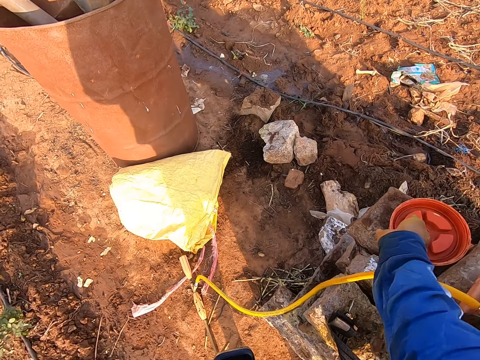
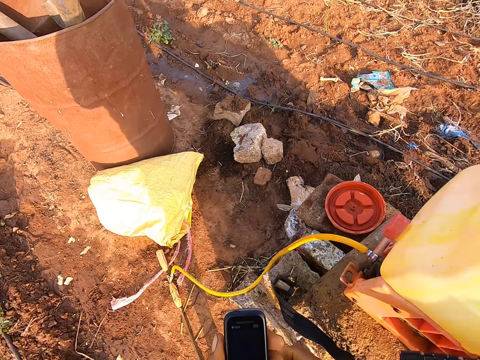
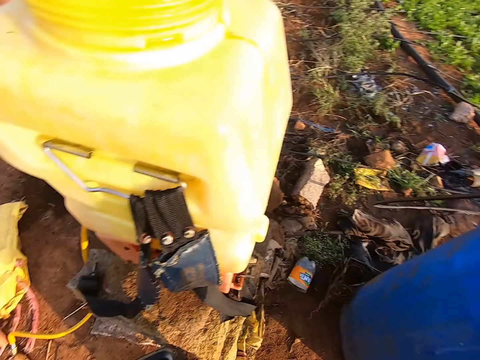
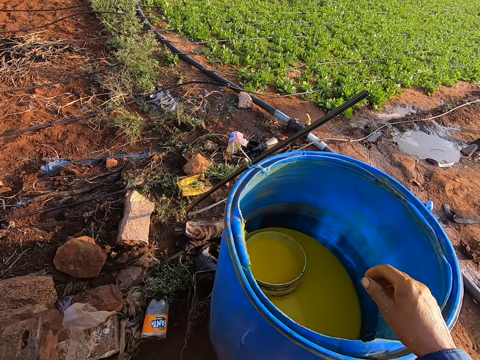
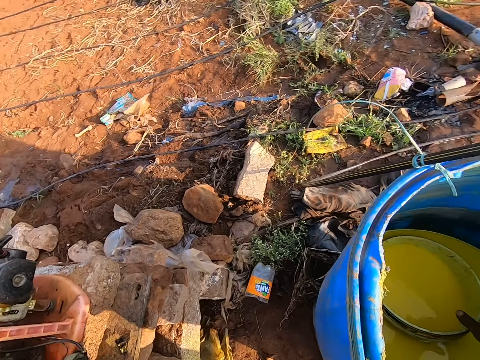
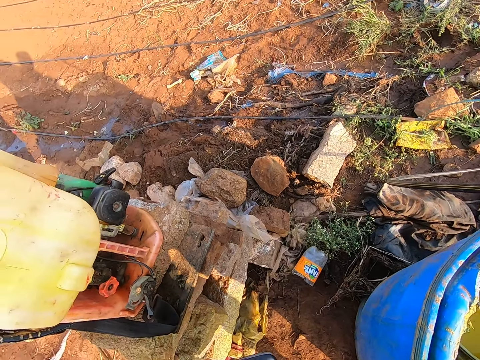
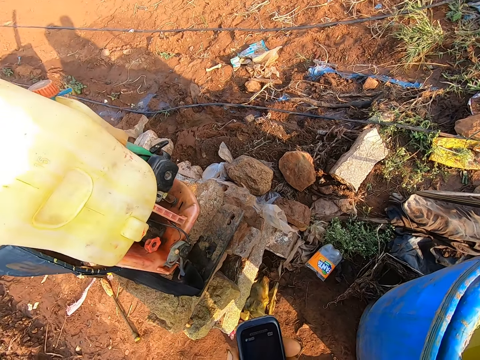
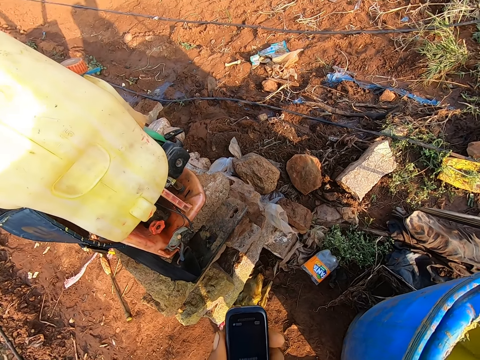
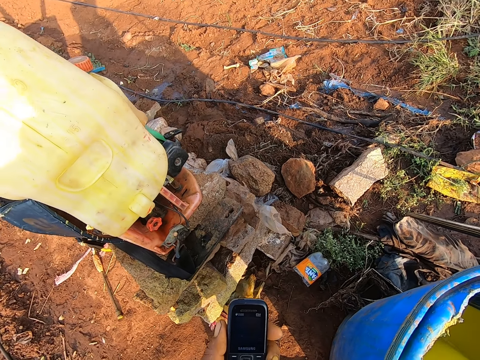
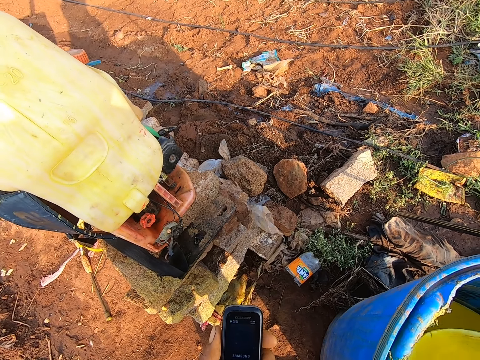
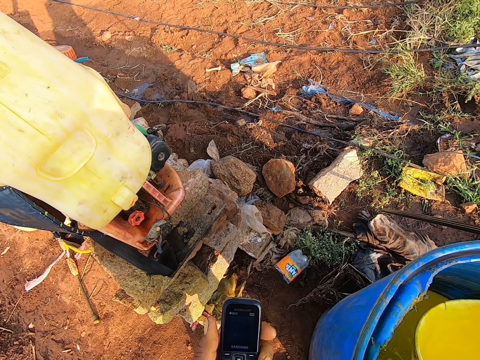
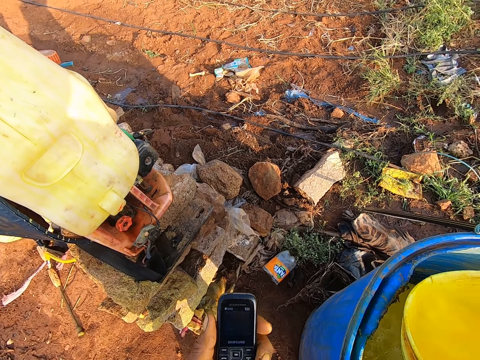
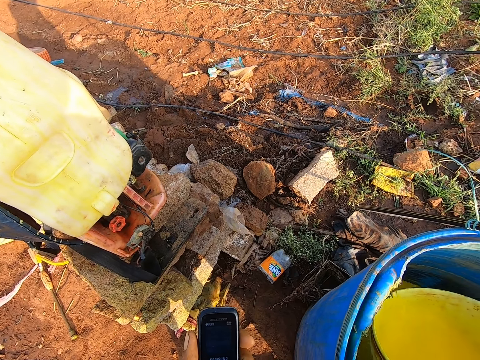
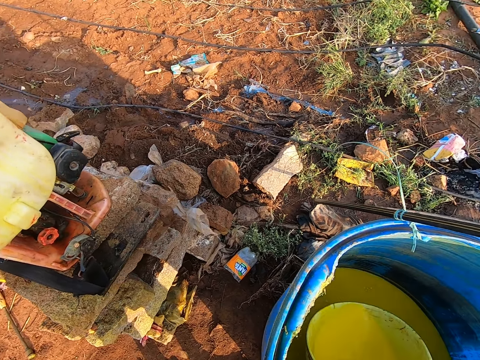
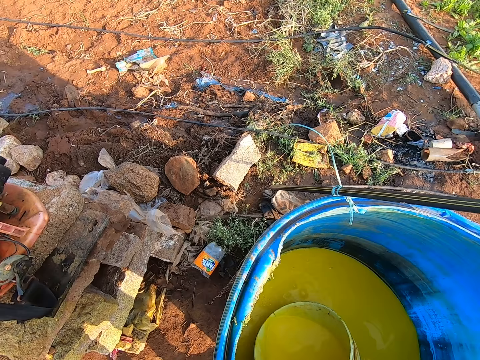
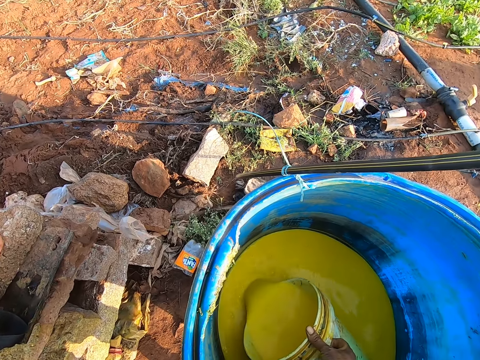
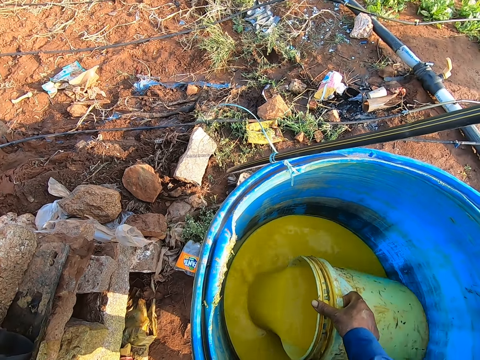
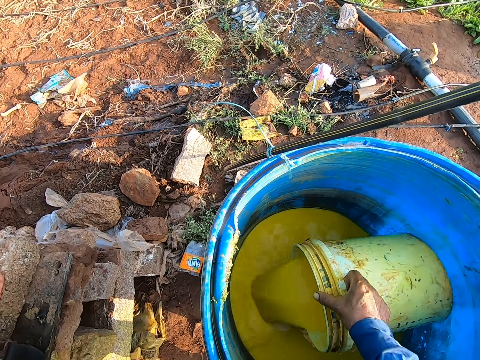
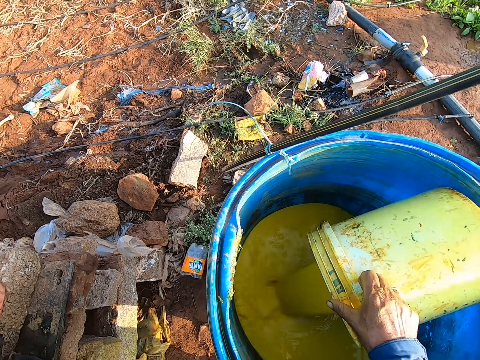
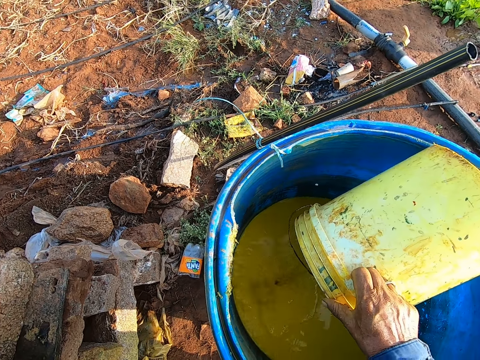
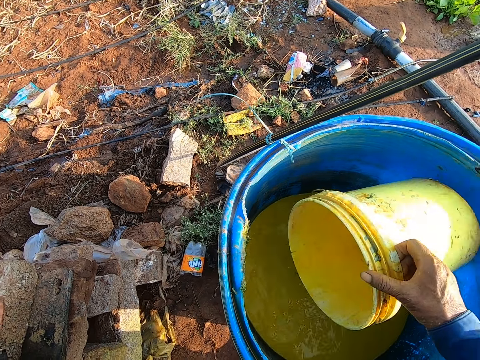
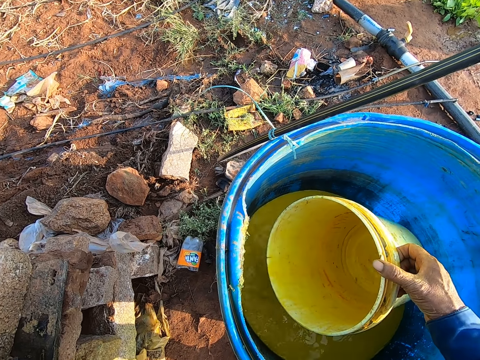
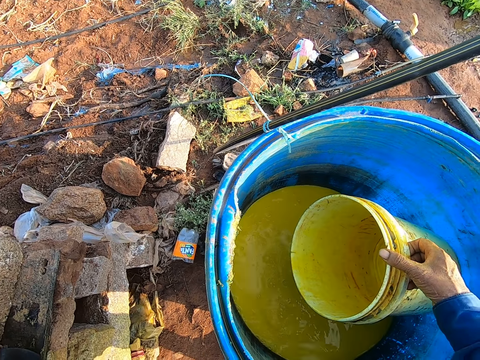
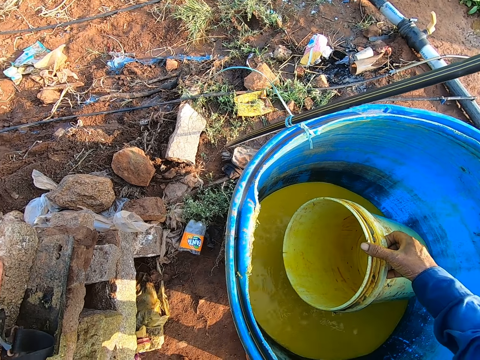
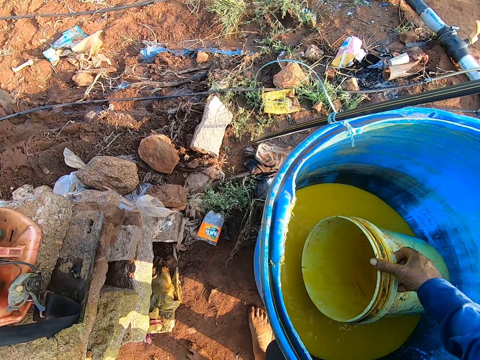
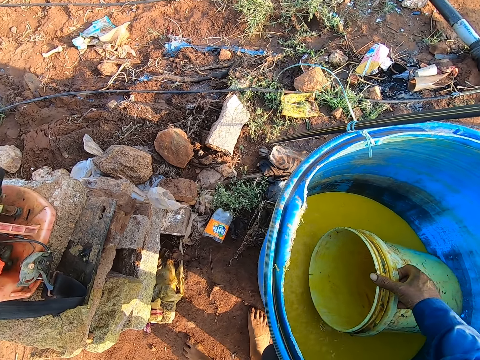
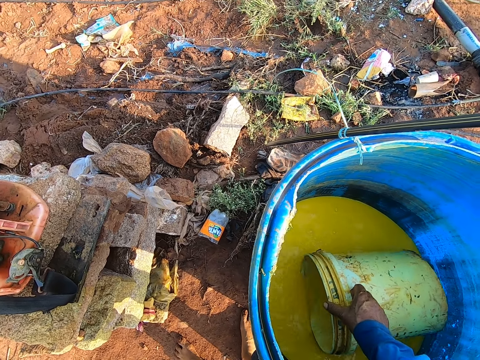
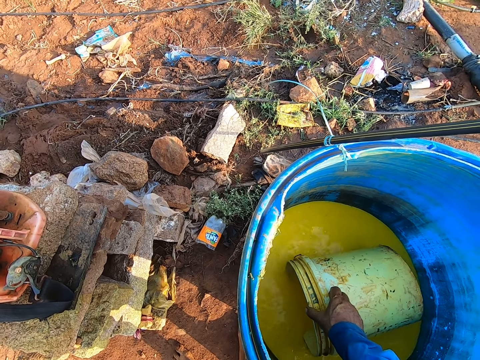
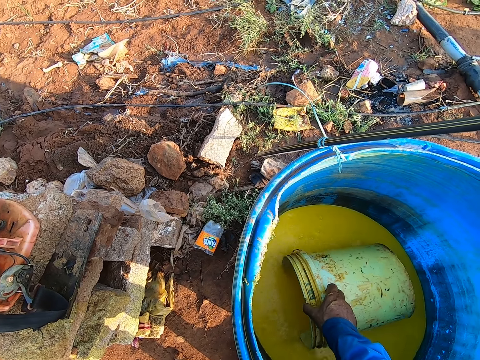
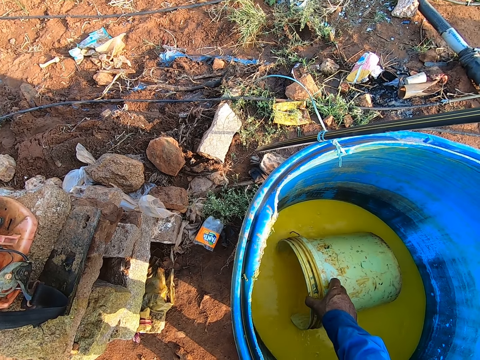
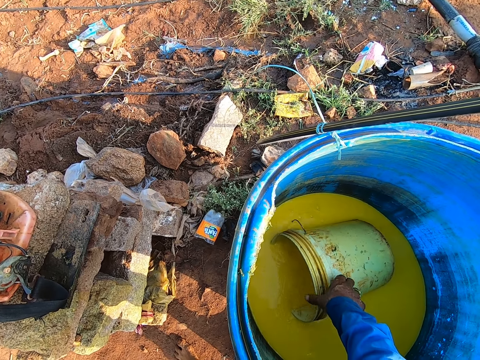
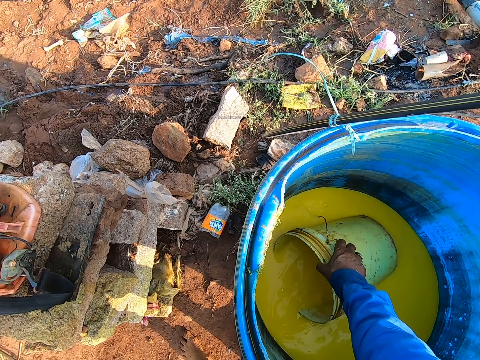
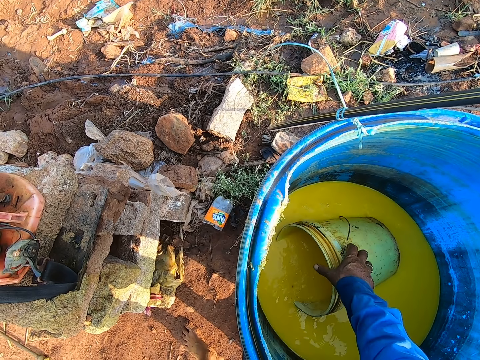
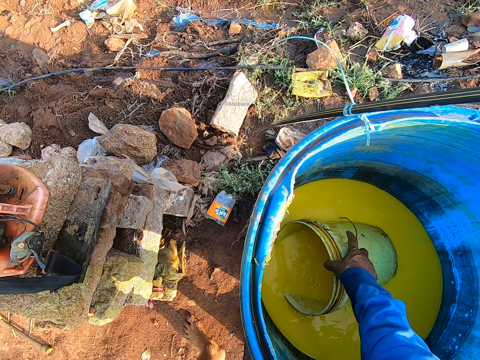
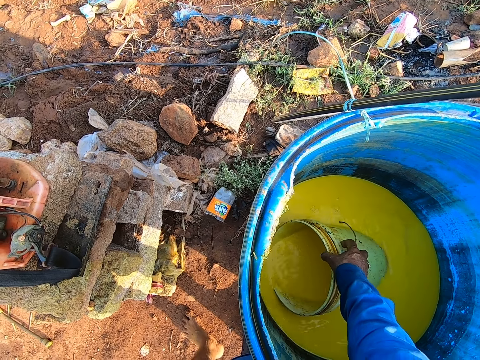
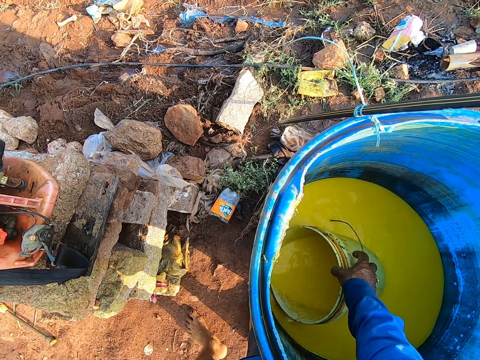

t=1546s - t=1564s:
The camera wearer holds his phone with his left hand. He dips his right hand into a drum container. He picks up a bucket in the plastic drum on the ground. He operates the phone with his left hand. He holds his phone with his left hand. He carries a fumigant with the bucket from the drum container with his right hand. He pours the fumigant in the bucket into the drum container on the ground with his right hand. He talks on the phone in his left hand. He dips the bucket into the fumigant in the drum container with his right hand. He moves his right hand around the bucket.

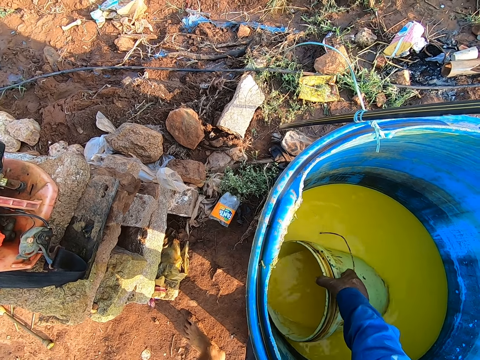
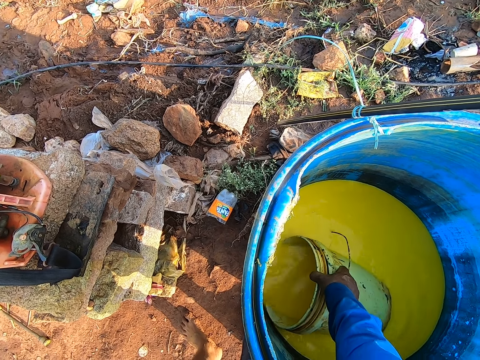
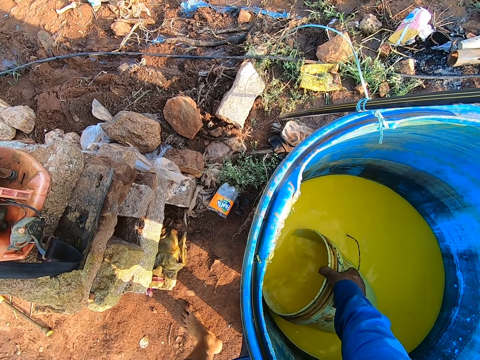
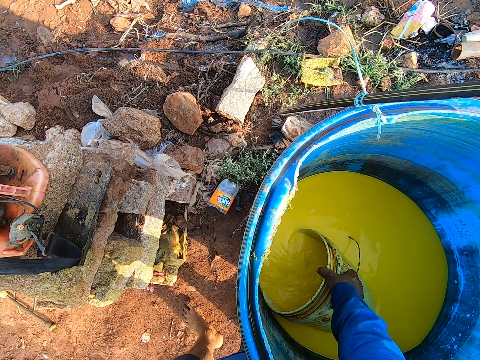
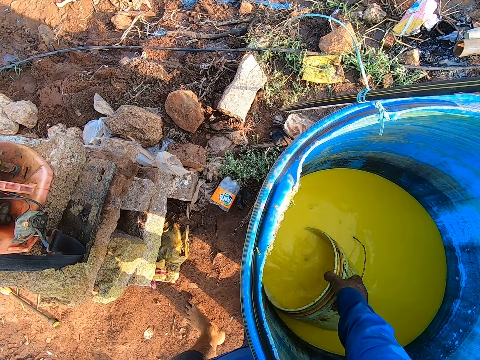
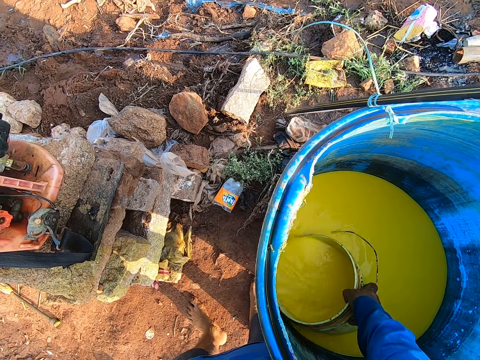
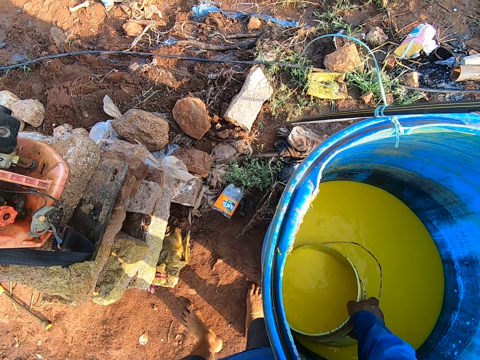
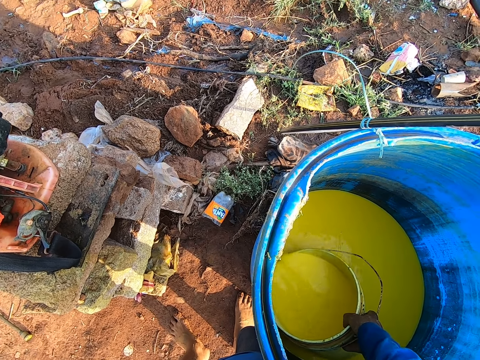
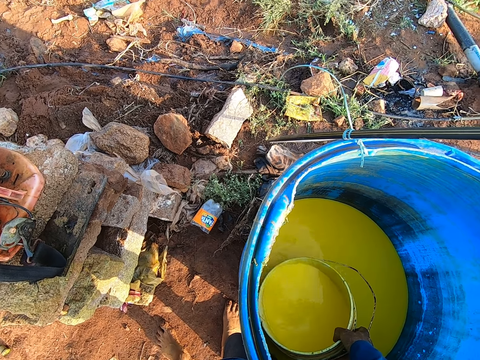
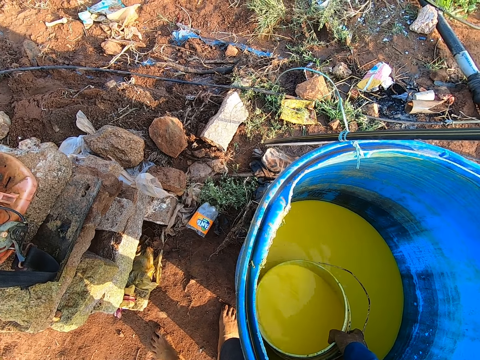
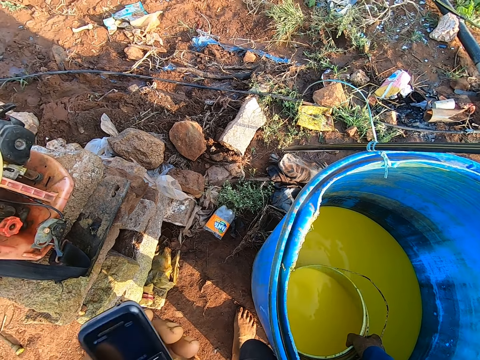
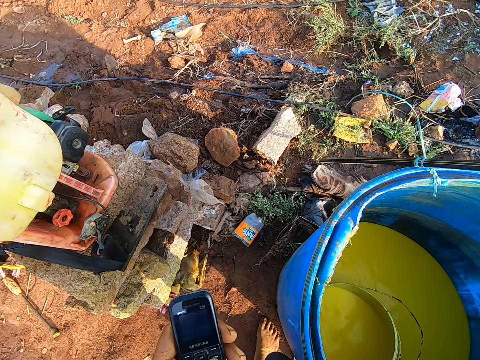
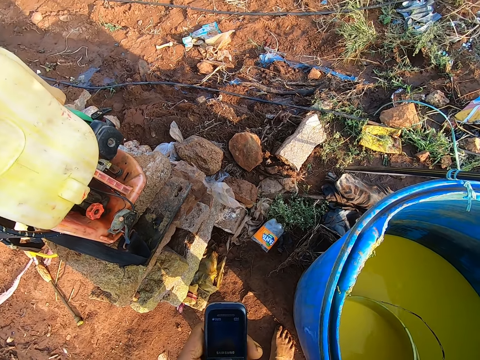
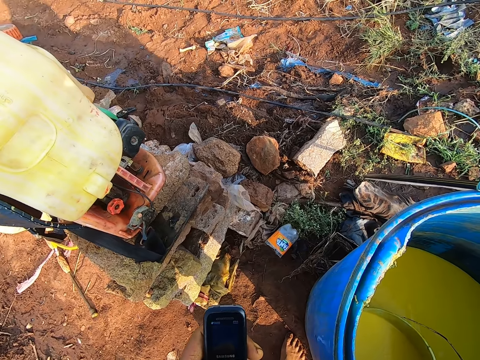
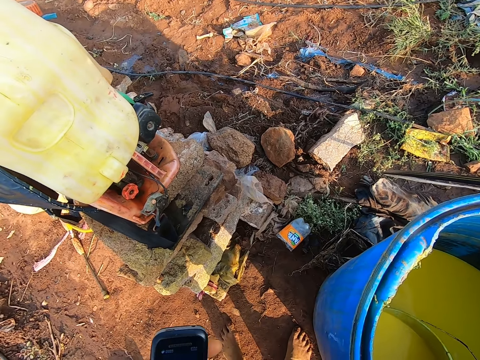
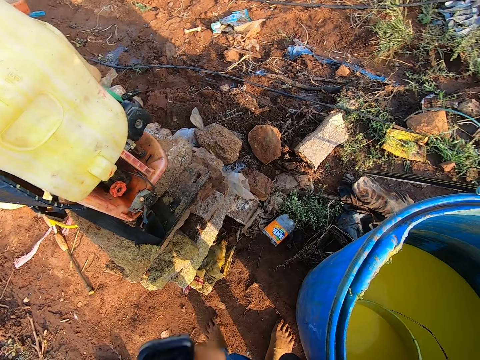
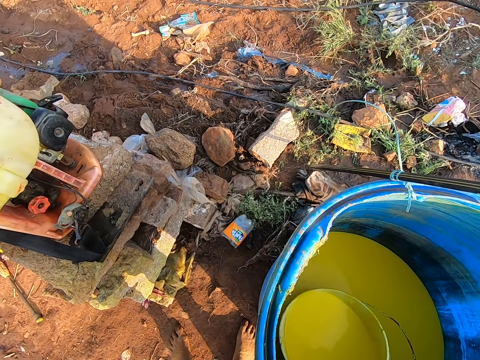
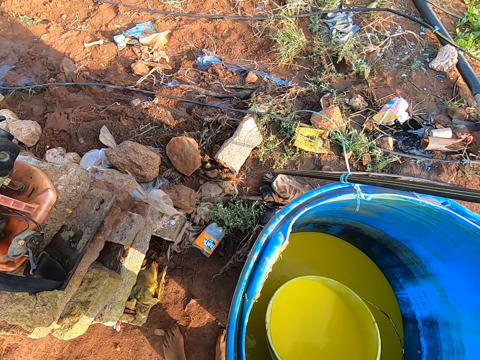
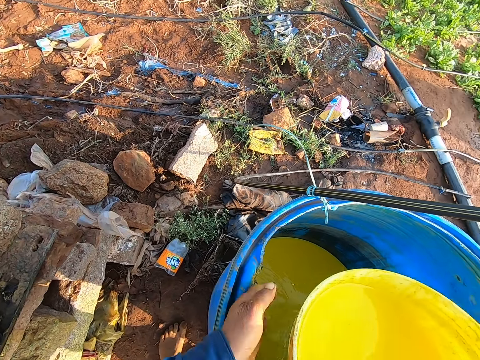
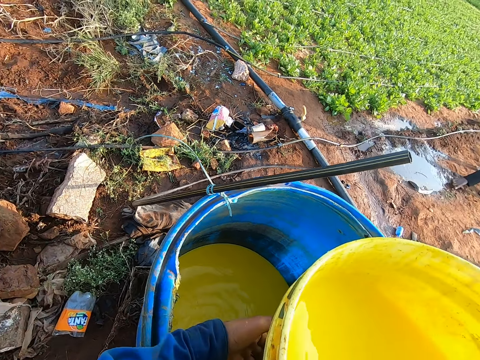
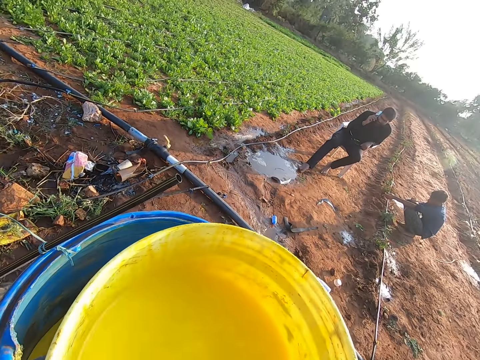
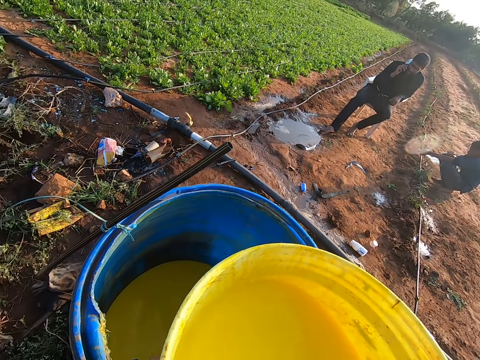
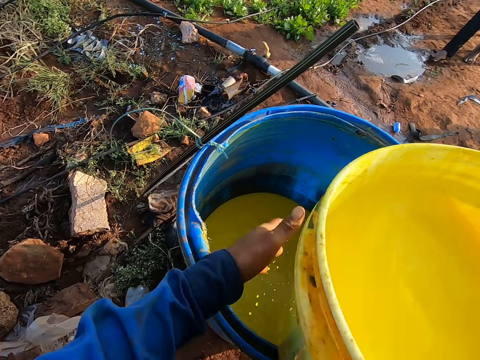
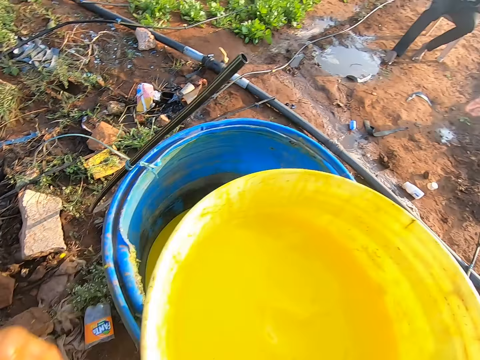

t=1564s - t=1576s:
The camera wearer lowers the phone in his left hand. He holds his phone with his left hand. He operates the phone with his left hand. He scoops the chemical in the plastic drum on the ground. He carries fumigant with a bucket from the drum container with his right hand. He carries fumigant with the bucket from the drum container with his hands. He places the bucket on the drum container with his hands. He withdraws his left hand from the bucket.
